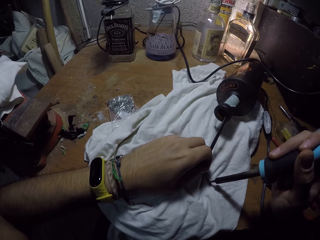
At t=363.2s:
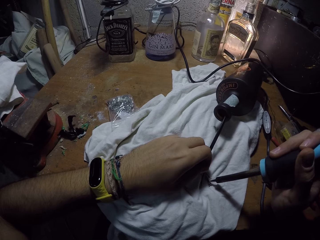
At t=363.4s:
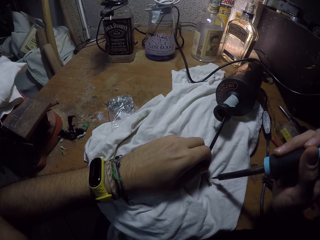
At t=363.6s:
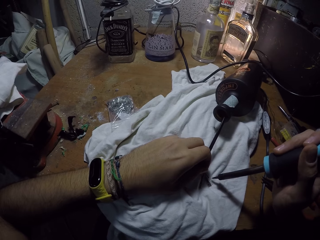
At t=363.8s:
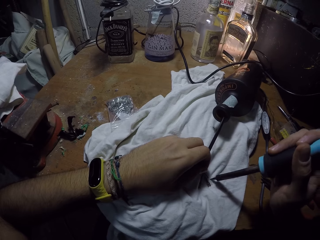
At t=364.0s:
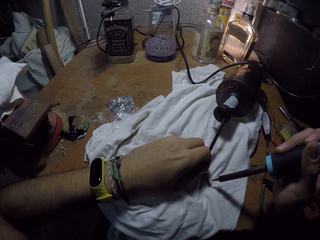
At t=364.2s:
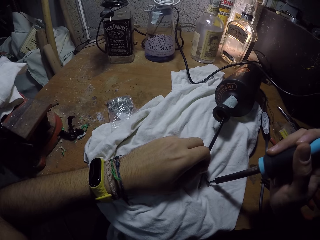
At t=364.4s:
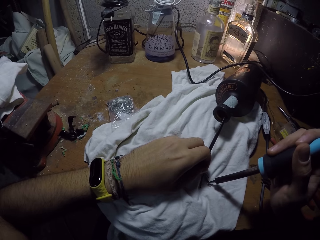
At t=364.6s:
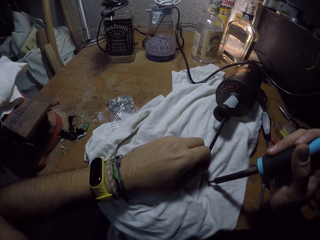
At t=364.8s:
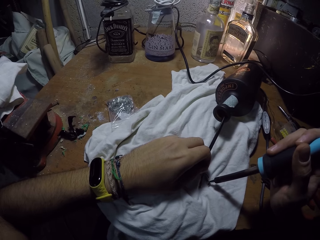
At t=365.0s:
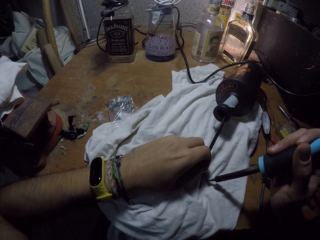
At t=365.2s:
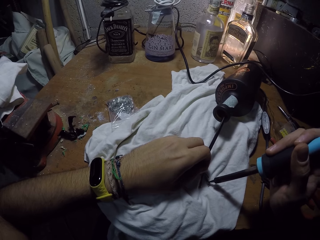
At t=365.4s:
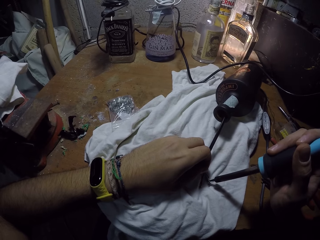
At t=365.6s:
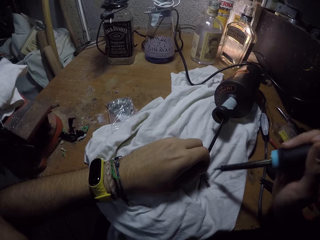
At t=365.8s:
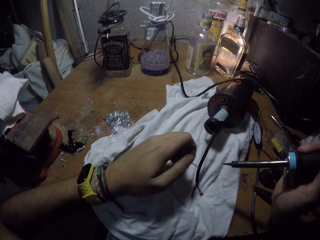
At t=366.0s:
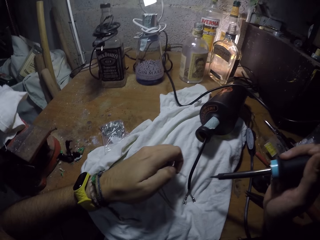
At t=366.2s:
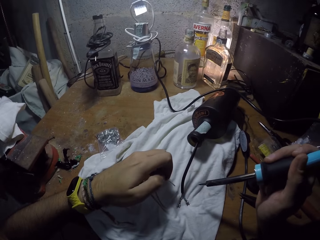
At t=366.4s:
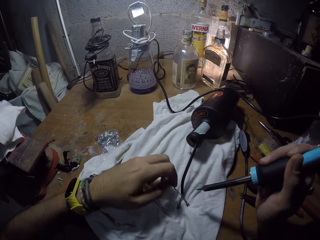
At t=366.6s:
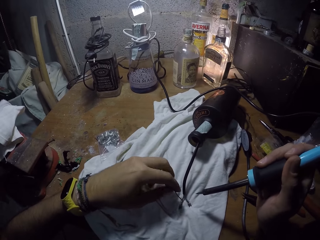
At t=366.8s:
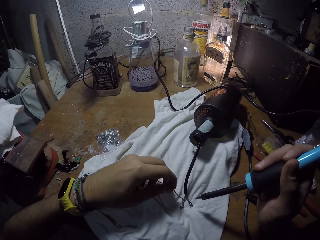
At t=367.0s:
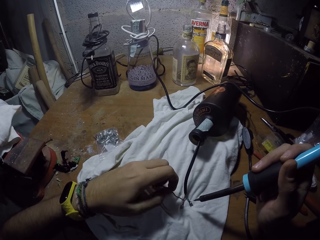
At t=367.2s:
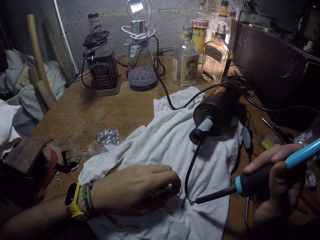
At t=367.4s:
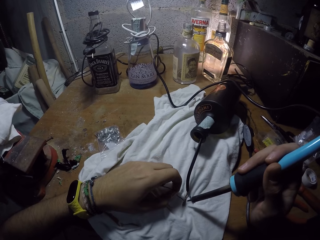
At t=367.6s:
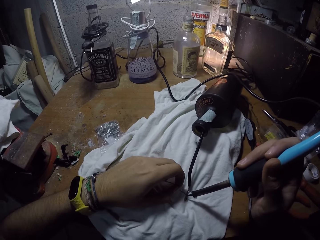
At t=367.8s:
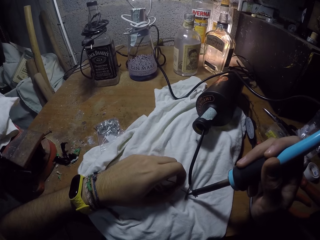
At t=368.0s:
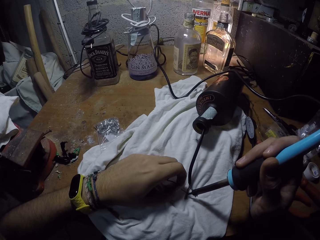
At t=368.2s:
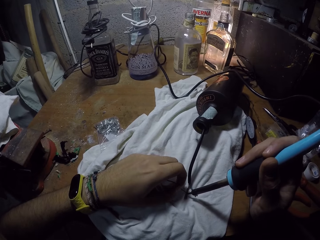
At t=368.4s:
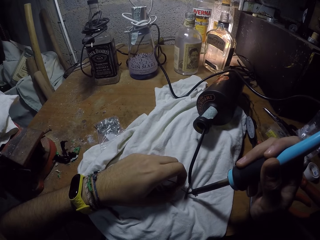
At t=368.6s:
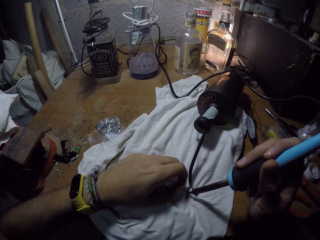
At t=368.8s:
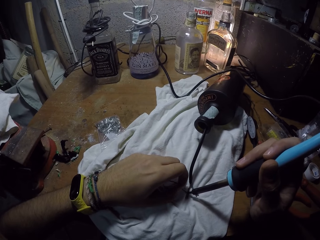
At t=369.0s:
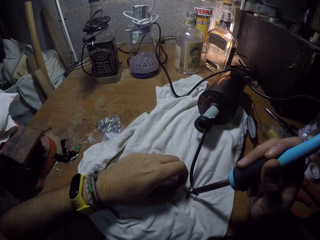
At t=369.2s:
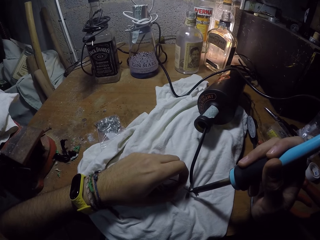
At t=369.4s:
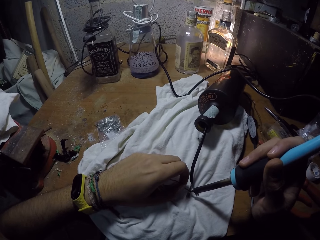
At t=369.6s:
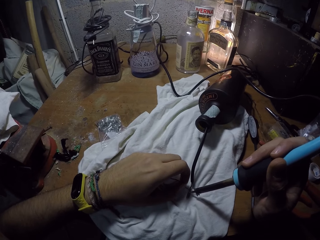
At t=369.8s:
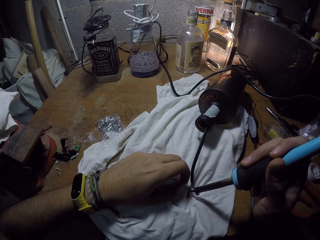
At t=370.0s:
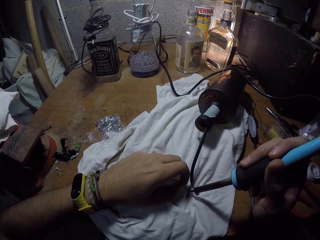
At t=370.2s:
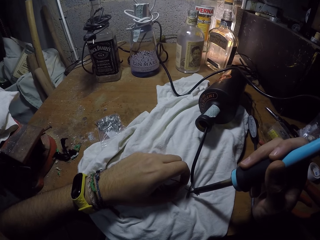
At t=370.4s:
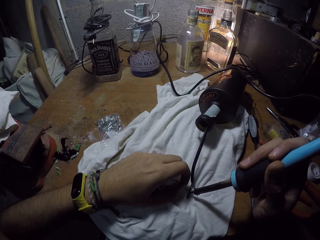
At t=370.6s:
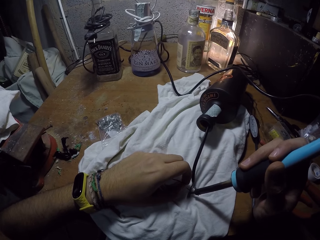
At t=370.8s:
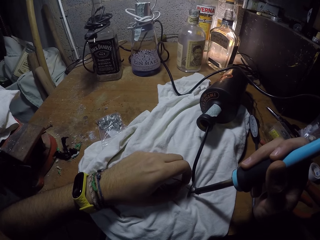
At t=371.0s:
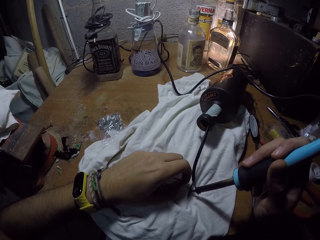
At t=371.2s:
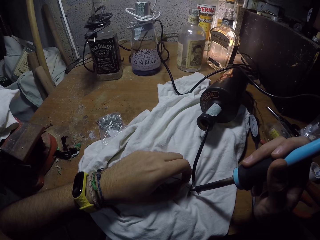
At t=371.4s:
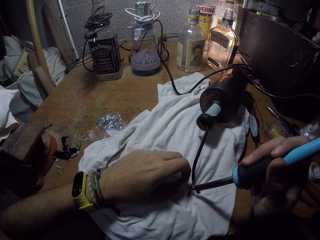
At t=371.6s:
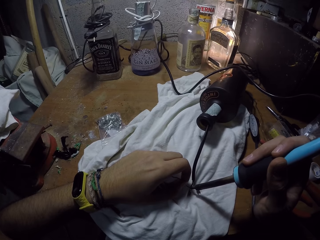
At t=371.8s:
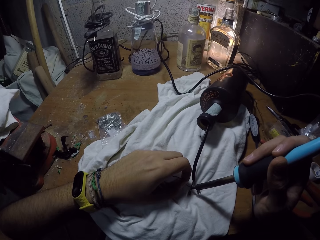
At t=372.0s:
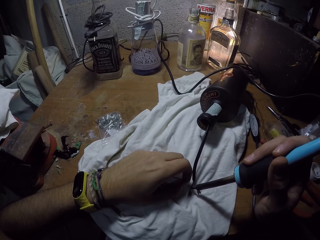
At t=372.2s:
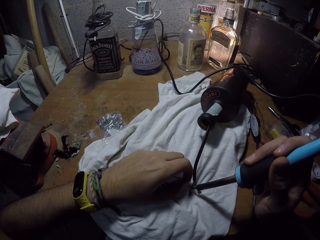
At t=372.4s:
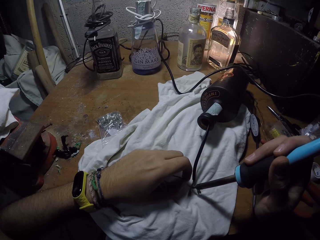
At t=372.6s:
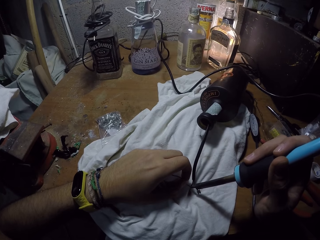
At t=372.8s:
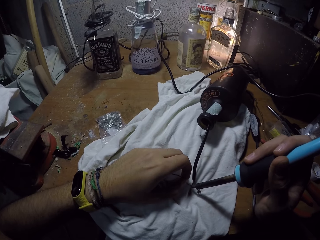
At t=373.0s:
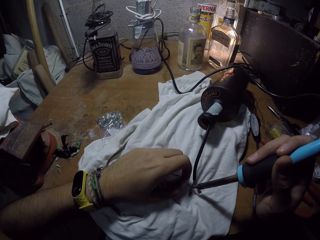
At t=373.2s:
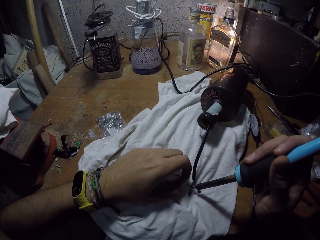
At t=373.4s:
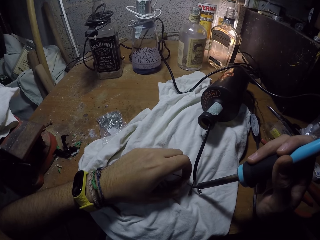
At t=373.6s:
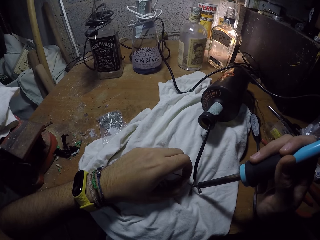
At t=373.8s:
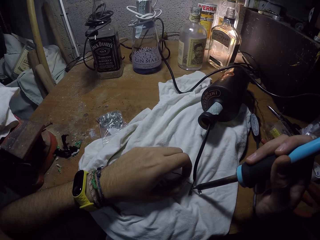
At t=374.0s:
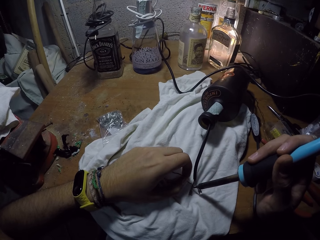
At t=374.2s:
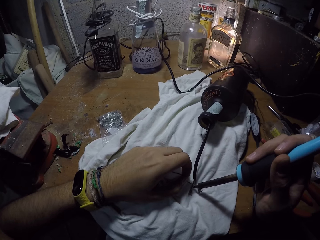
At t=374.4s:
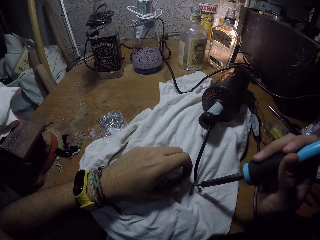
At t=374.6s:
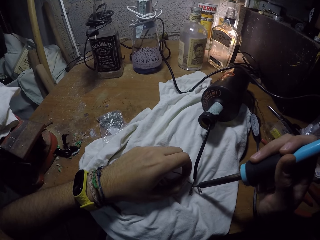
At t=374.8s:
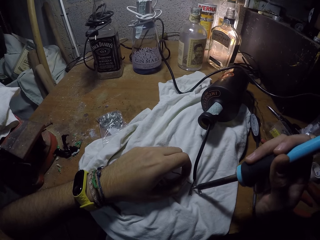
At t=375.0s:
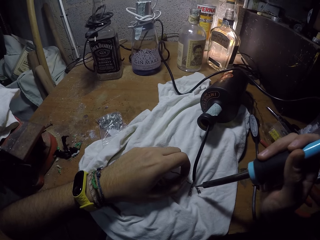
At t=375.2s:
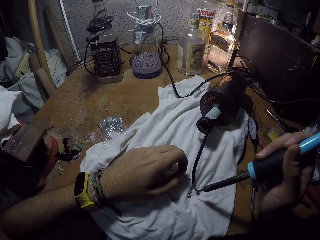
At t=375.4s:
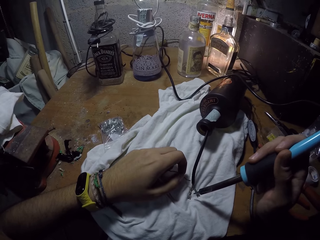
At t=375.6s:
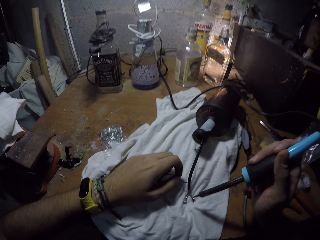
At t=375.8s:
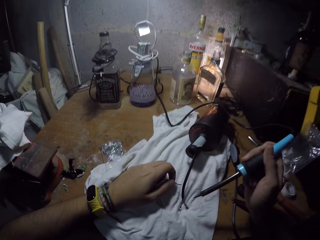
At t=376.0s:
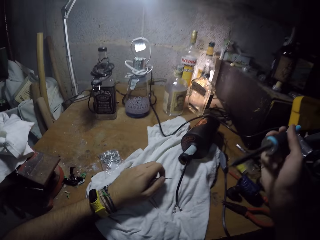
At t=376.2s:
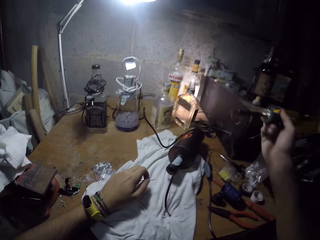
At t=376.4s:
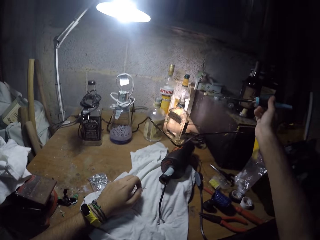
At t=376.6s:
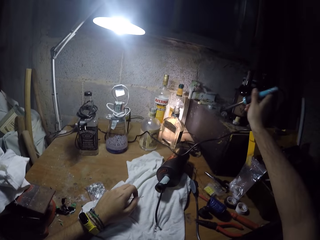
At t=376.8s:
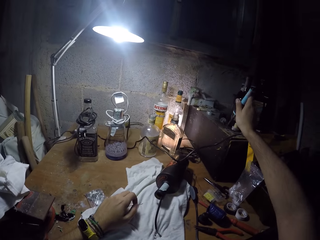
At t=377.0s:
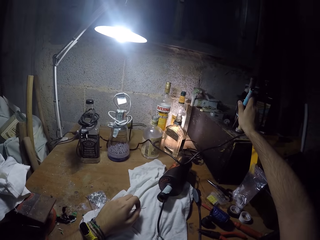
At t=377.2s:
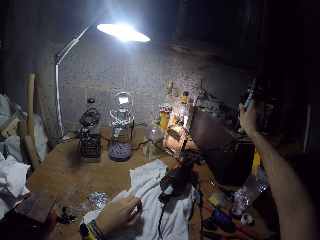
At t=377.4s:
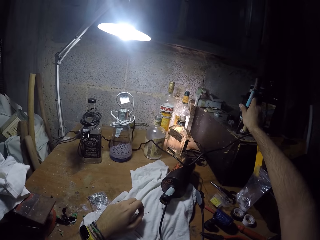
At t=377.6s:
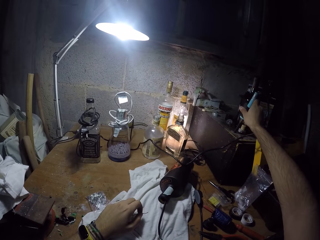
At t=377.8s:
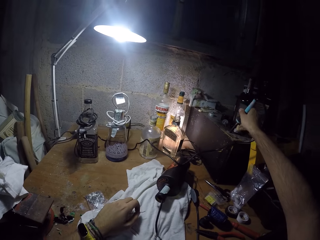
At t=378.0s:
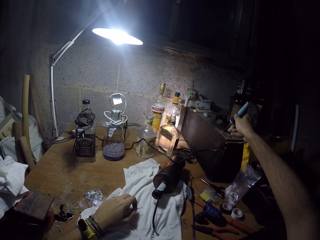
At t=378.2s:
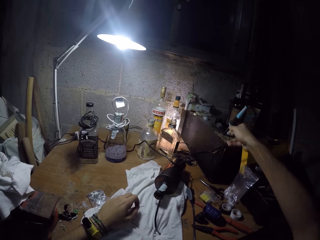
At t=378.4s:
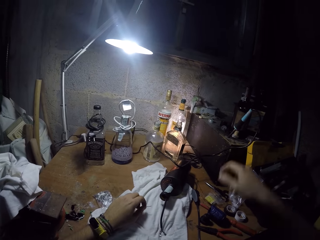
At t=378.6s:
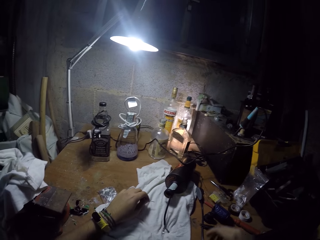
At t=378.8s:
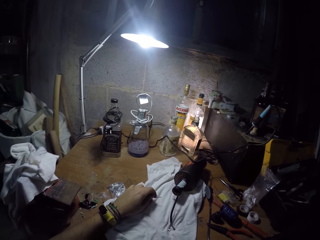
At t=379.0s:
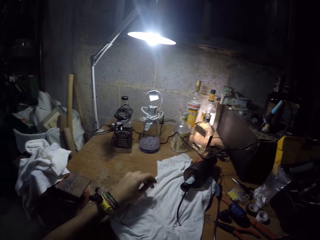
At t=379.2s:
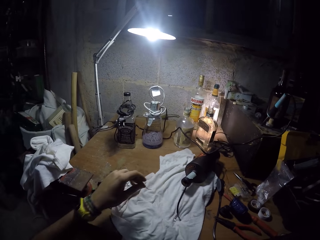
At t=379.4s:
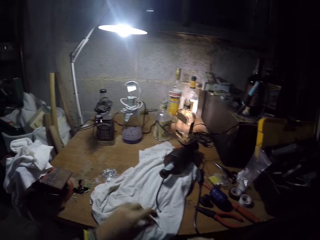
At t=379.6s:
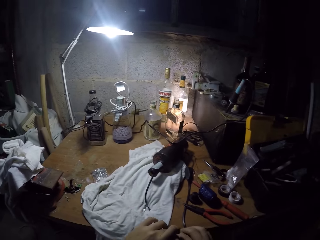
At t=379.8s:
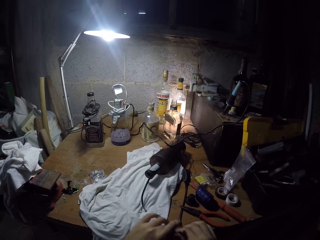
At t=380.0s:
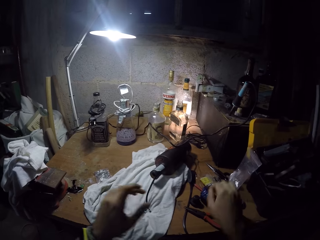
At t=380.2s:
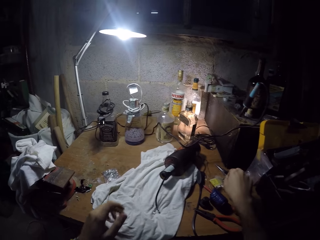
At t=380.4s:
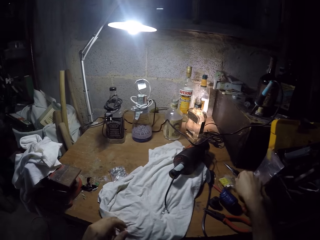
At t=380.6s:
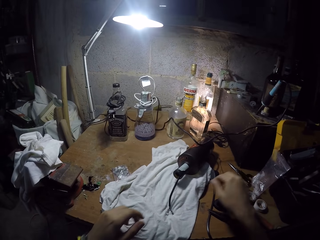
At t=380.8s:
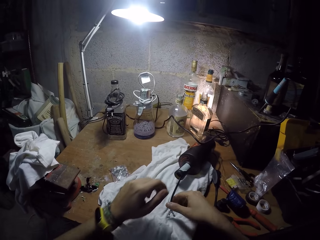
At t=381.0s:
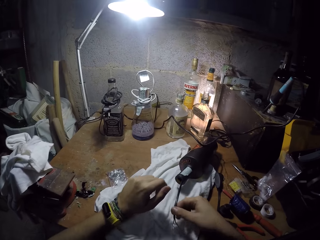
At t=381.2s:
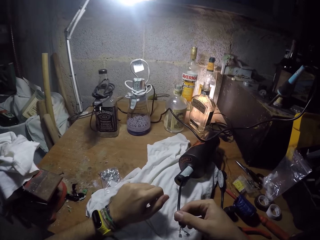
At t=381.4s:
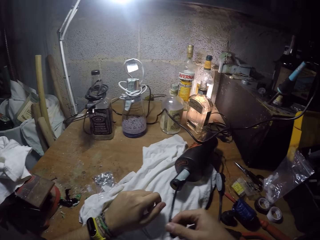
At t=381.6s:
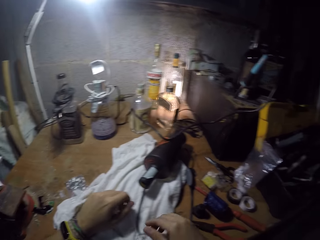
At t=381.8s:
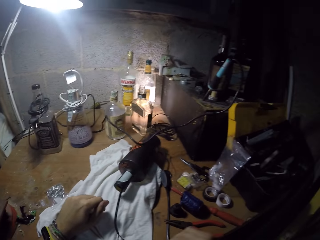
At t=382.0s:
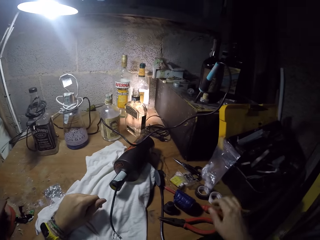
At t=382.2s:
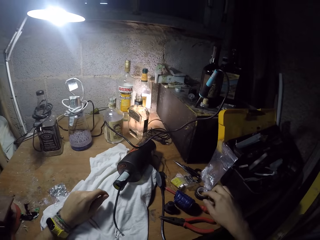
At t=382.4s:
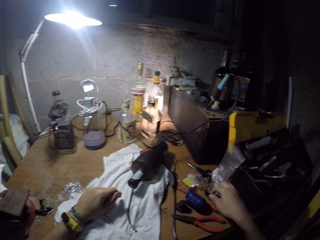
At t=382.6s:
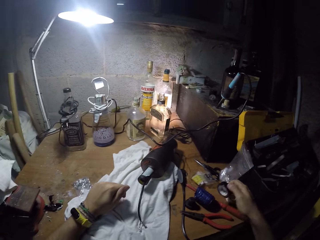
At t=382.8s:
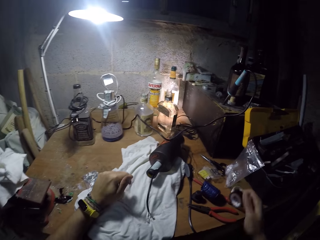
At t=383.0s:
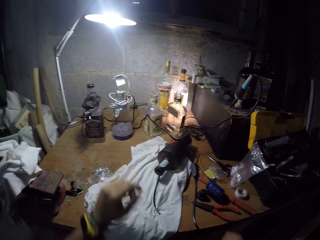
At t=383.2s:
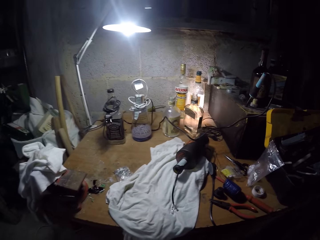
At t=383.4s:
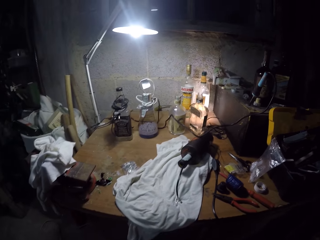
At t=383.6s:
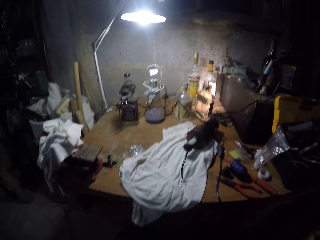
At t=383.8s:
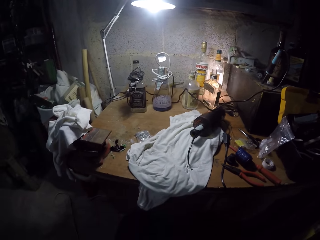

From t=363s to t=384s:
The camera wearer drops the soldering iron on the table with his right hand. He passes the LED to his right hand from his left hand. He drops the LED on the table with his right hand. He touches the wire on the table with his right hand. He picks up a black tape on the table with his right hand.
